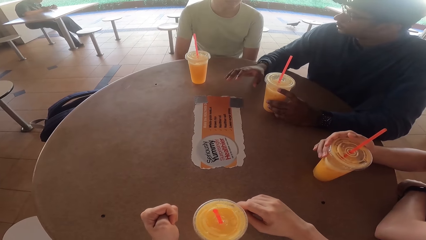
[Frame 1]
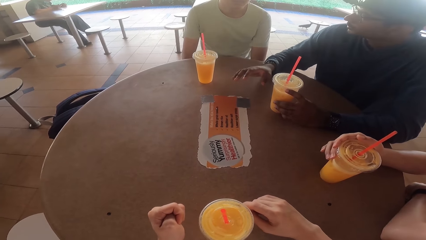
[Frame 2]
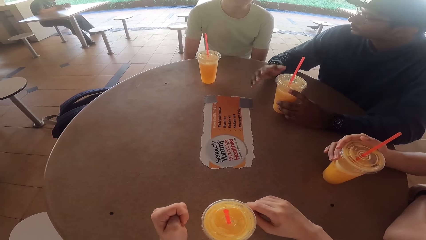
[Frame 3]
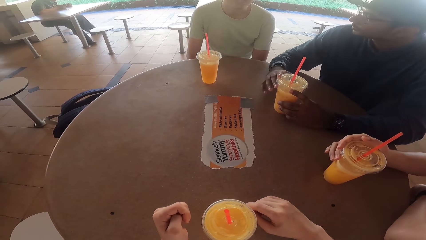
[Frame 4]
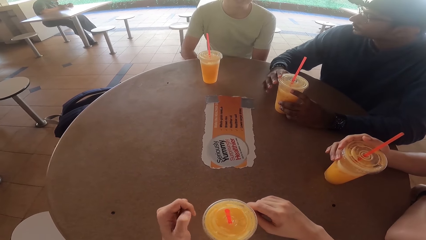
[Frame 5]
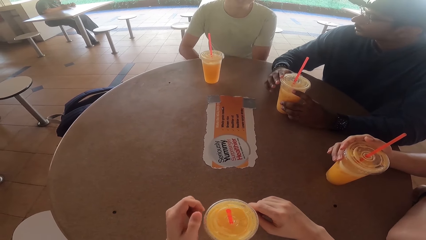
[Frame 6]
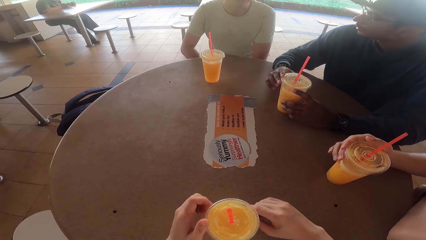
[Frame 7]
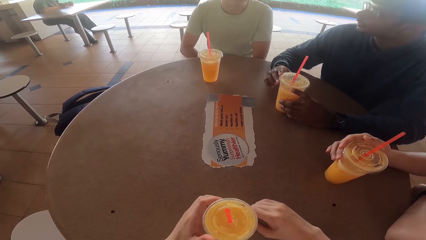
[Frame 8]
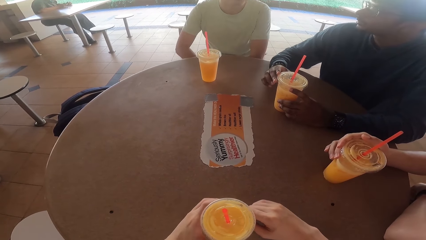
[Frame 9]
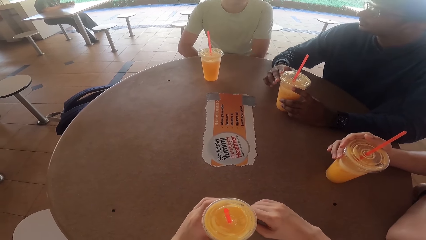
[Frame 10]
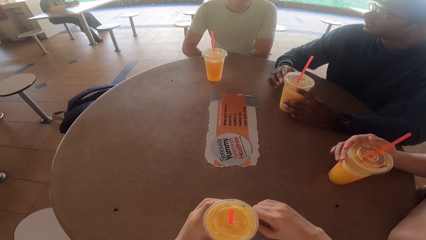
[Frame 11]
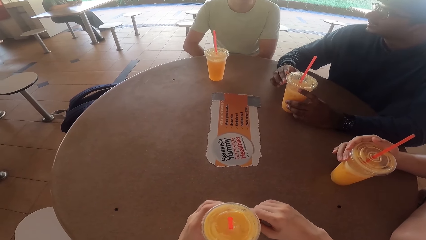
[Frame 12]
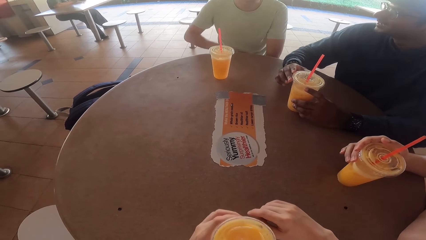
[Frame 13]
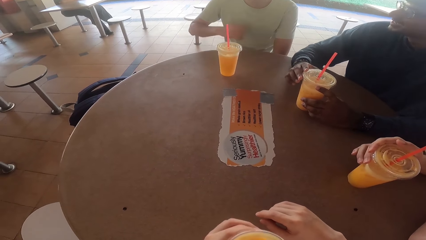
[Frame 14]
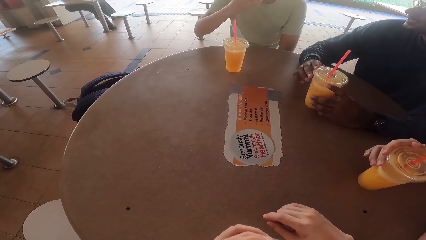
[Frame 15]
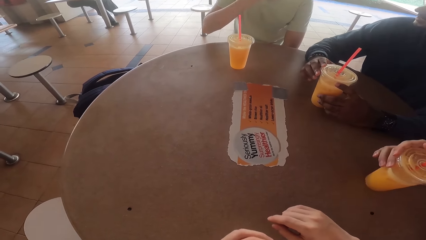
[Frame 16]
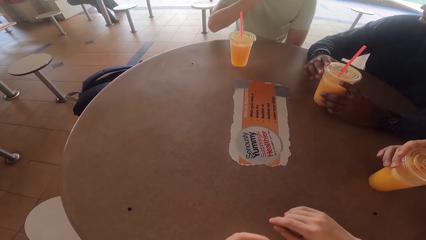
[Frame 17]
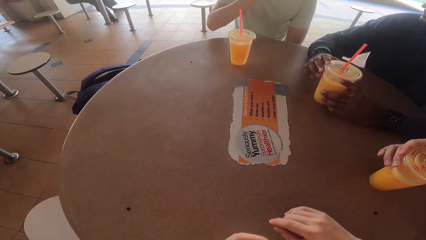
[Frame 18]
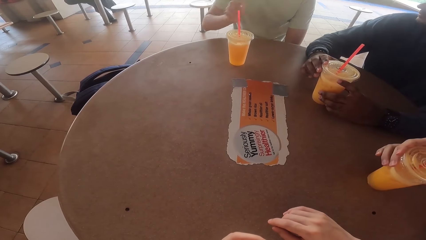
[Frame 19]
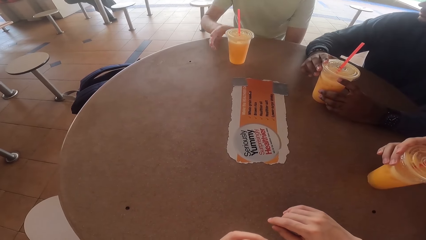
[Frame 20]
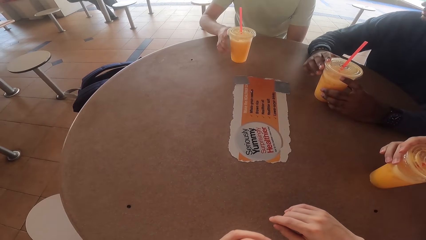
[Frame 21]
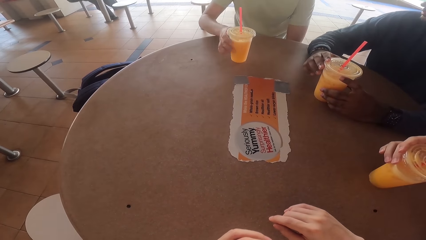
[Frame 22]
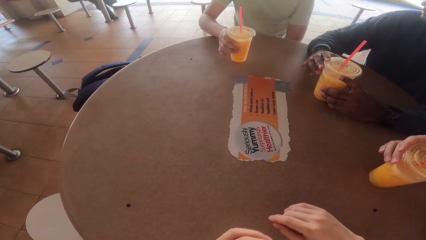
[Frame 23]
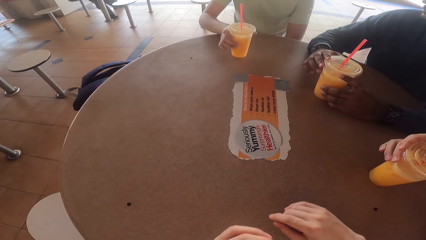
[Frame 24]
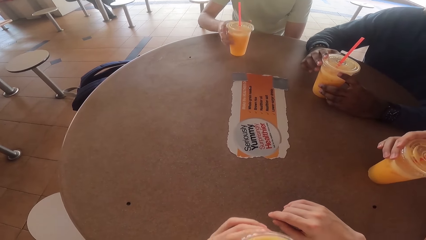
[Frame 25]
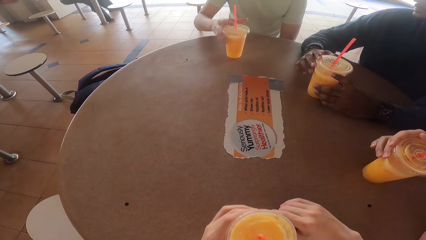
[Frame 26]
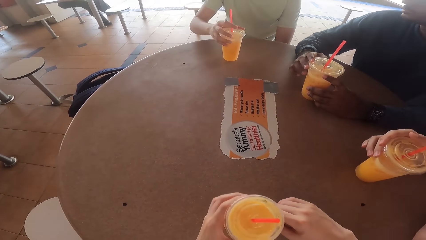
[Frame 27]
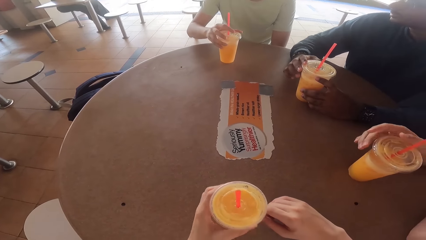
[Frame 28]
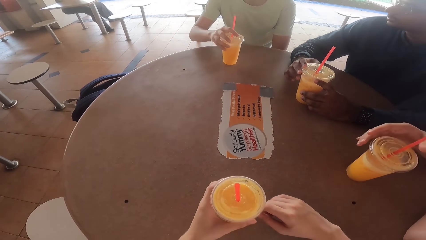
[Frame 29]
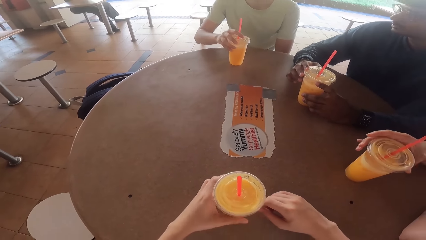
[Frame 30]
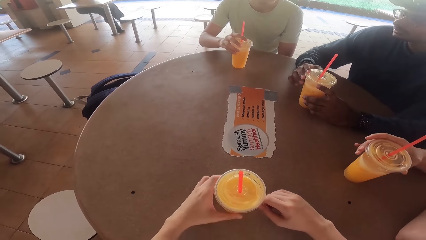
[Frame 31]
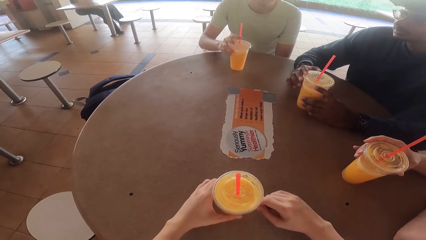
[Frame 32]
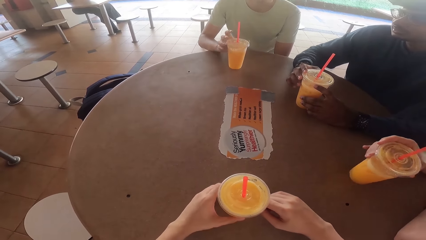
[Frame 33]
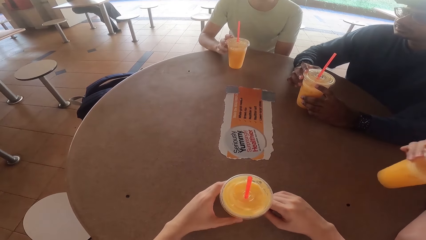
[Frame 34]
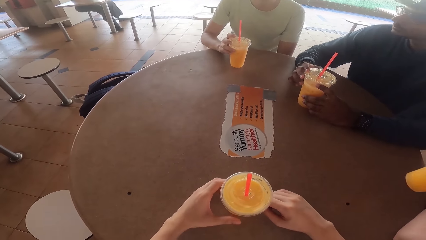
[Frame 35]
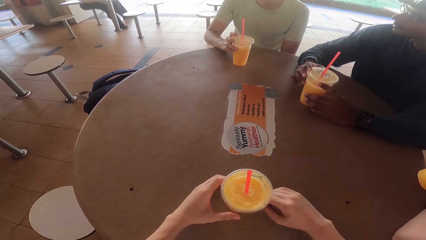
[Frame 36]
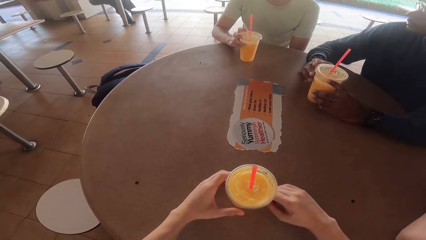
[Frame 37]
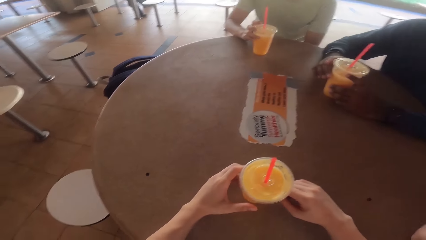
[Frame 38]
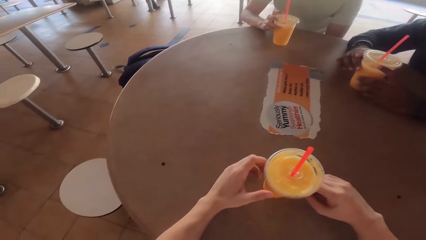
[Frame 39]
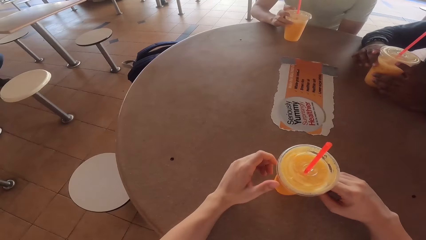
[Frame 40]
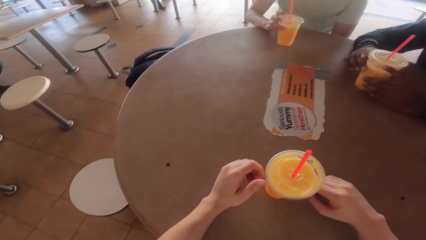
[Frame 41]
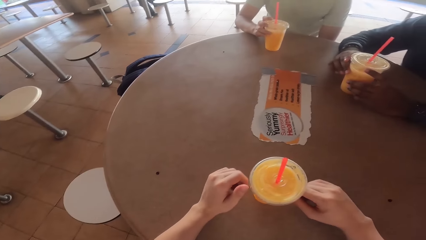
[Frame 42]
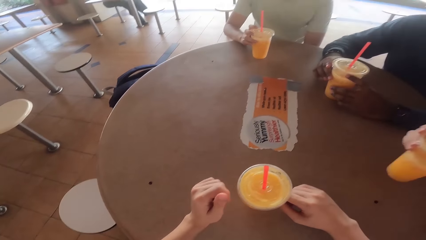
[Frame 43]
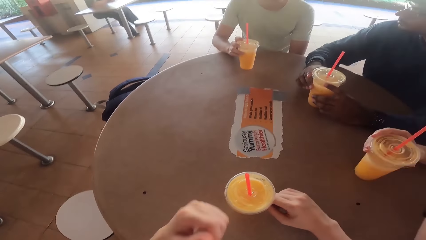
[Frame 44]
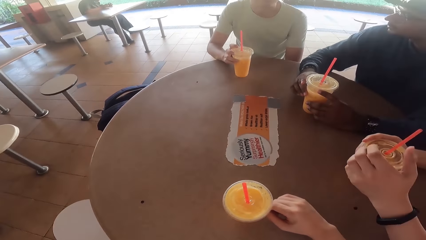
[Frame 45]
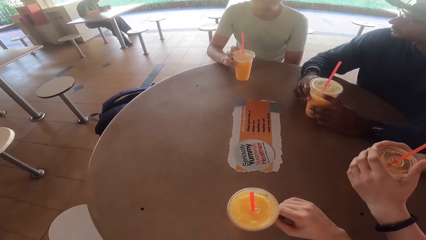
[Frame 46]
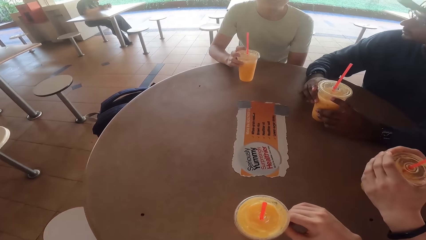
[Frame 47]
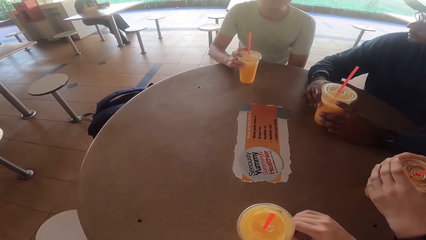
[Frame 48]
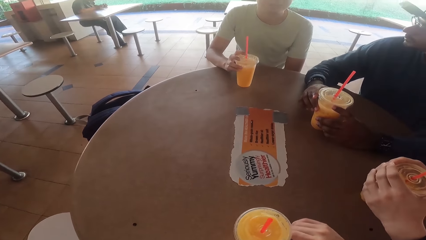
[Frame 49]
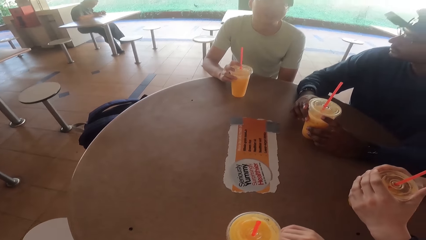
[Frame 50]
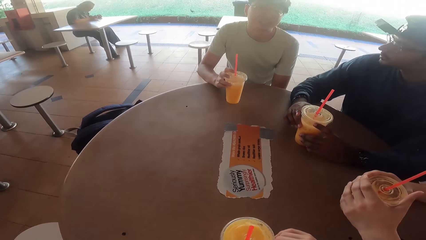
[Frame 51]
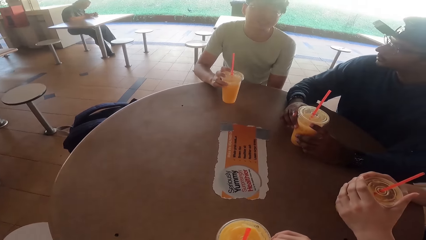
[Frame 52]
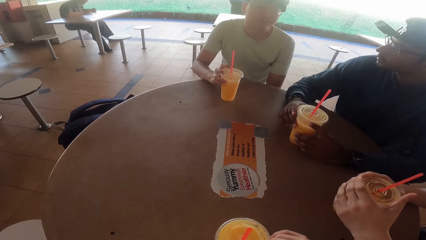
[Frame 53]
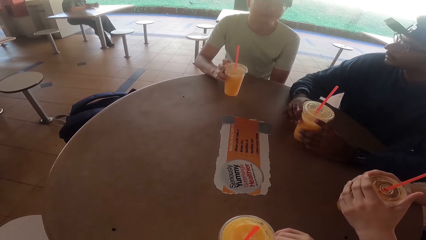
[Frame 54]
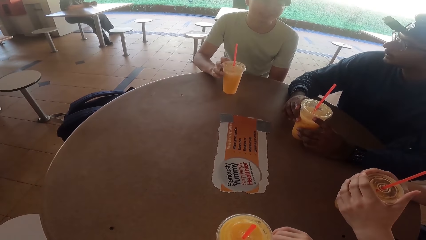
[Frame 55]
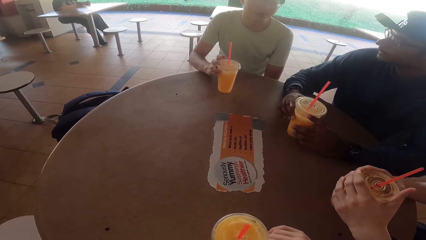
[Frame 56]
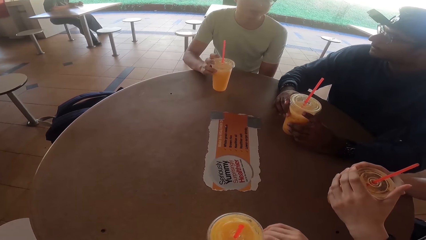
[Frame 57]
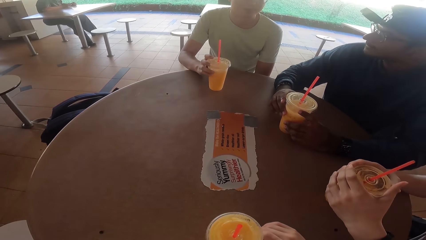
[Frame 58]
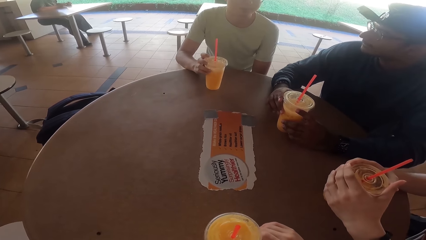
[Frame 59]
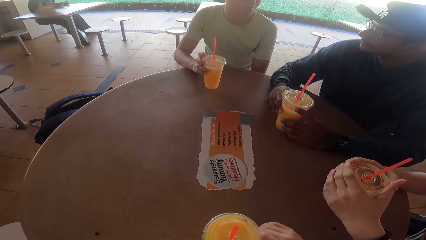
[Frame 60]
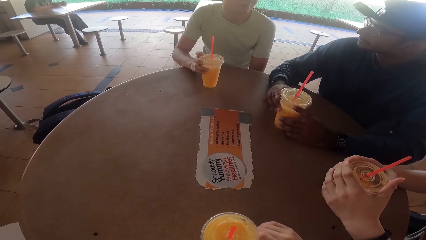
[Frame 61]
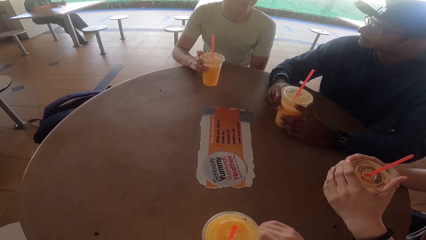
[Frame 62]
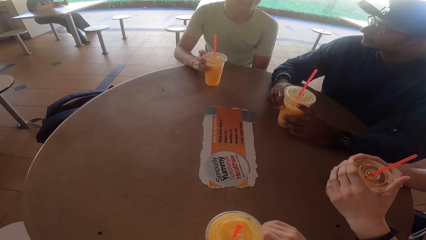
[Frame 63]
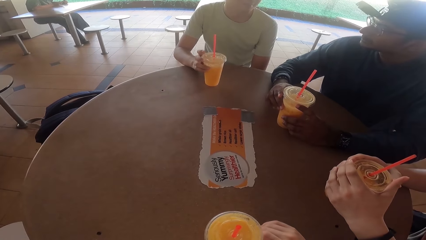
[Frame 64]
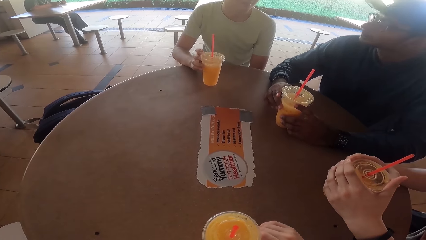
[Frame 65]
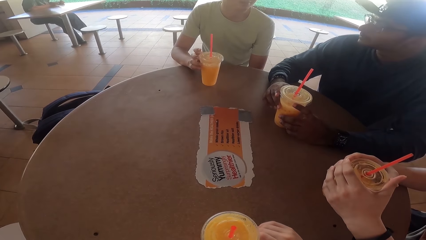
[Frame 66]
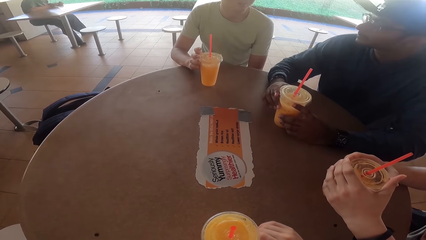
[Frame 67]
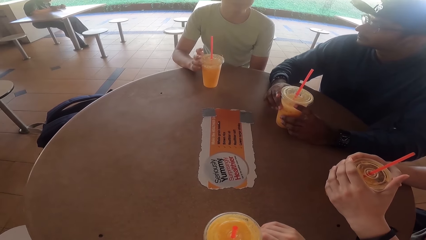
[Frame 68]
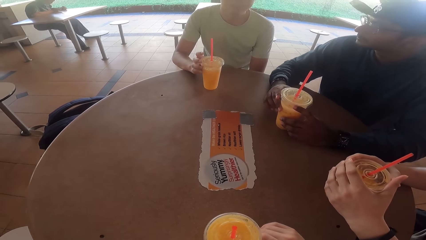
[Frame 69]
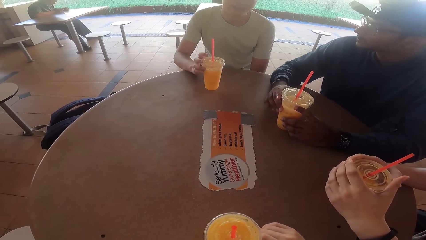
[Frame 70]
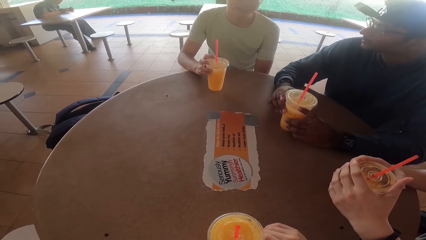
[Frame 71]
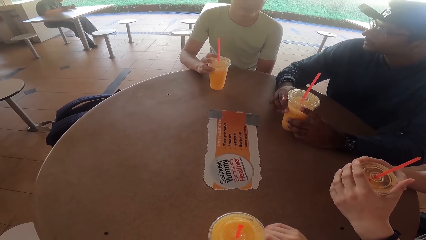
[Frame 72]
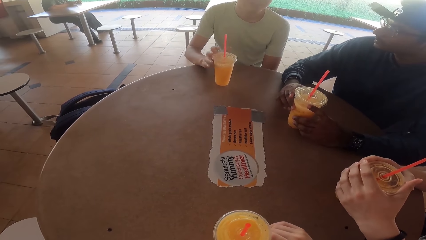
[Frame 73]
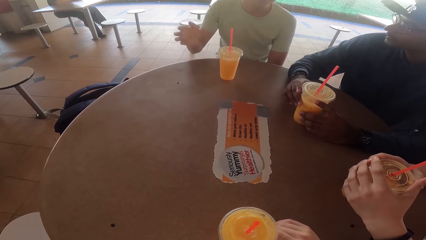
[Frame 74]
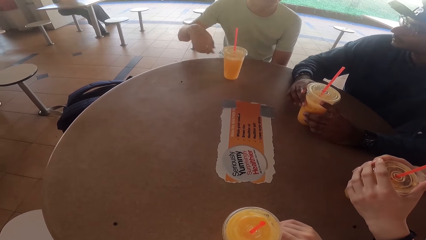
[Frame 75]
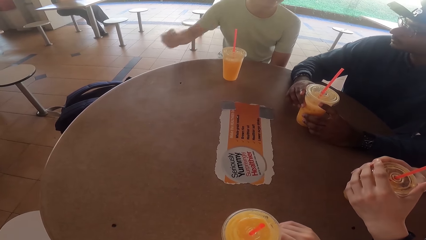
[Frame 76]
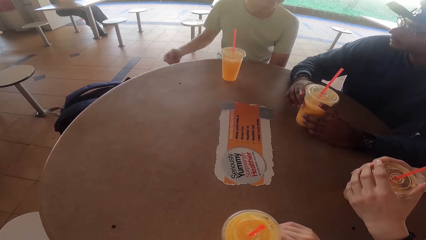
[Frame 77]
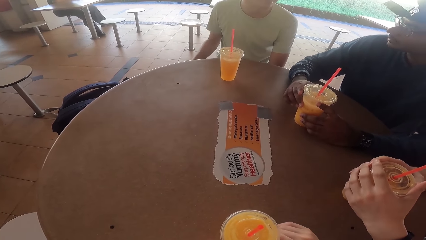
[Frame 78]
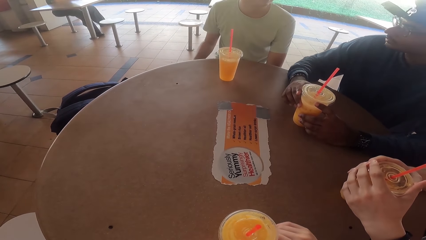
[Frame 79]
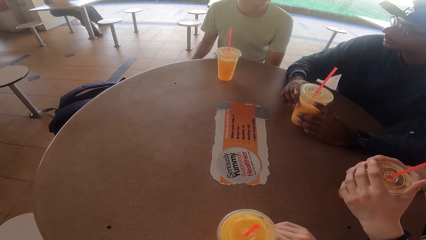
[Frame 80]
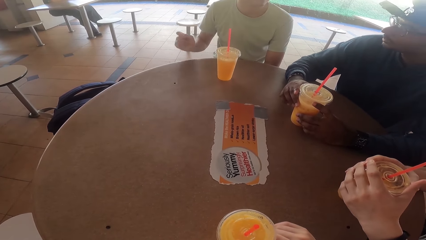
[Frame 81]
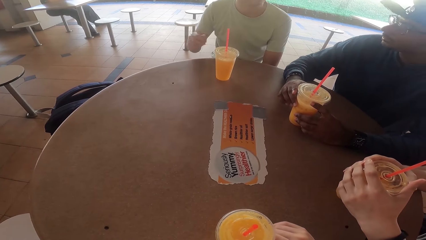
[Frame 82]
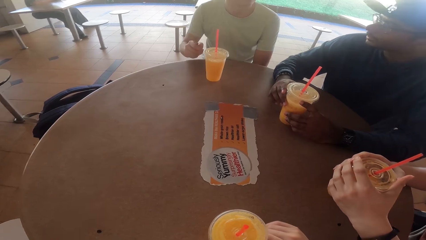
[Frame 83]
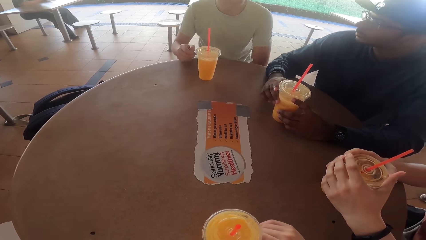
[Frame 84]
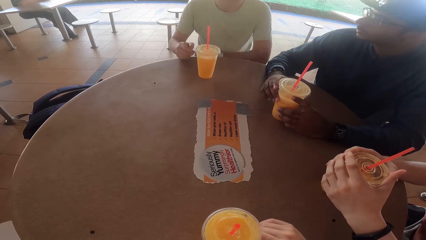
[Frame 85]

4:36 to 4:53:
A person talks to another person, a third person and the camera wearer. The first person talks to the other person, the third person and the camera wearer again.
